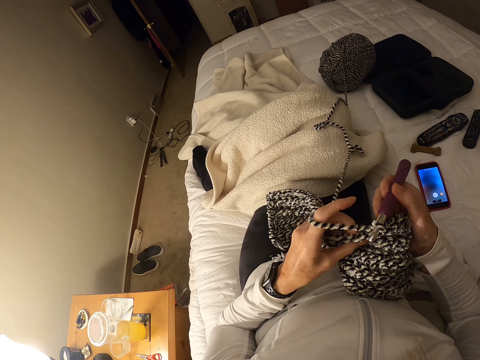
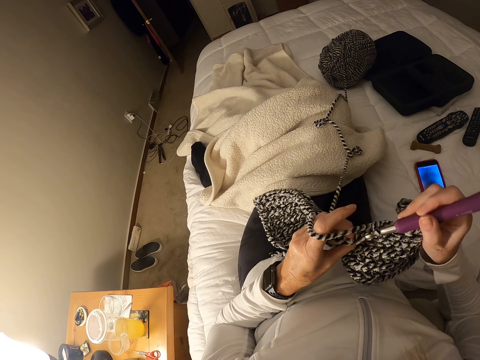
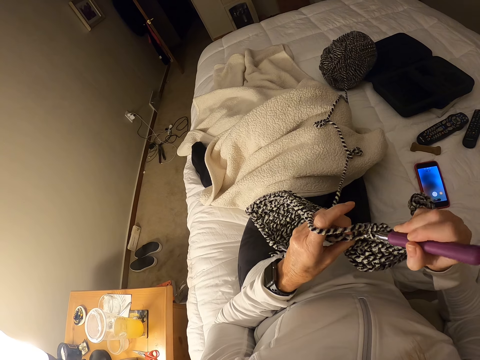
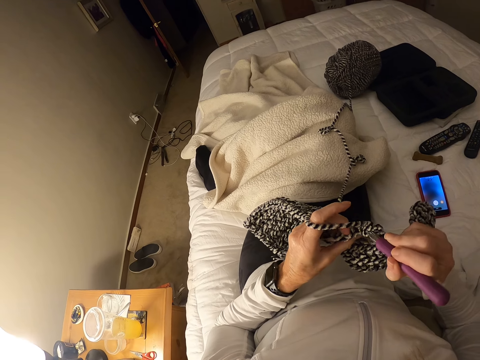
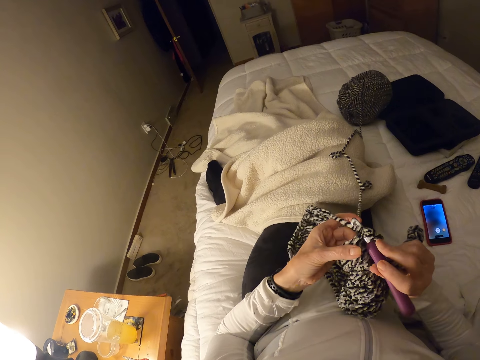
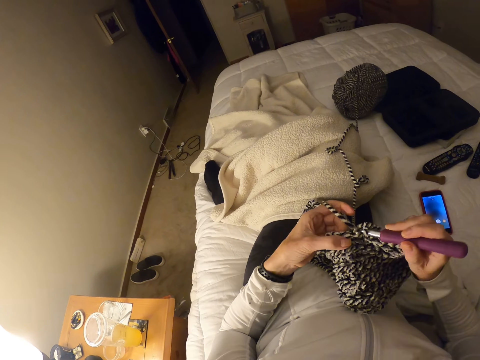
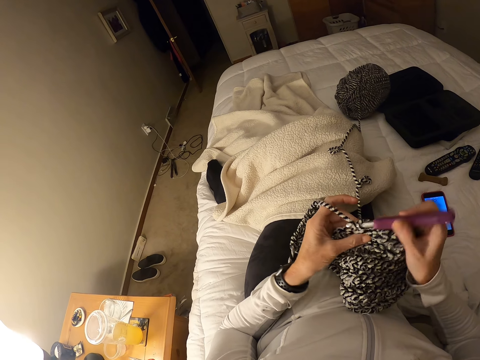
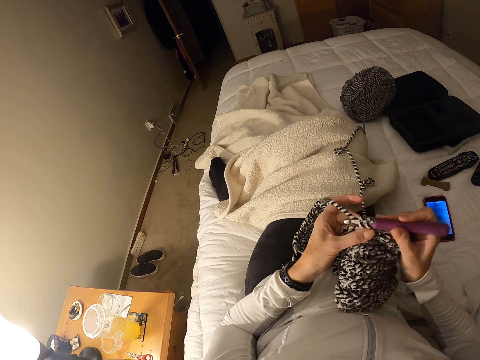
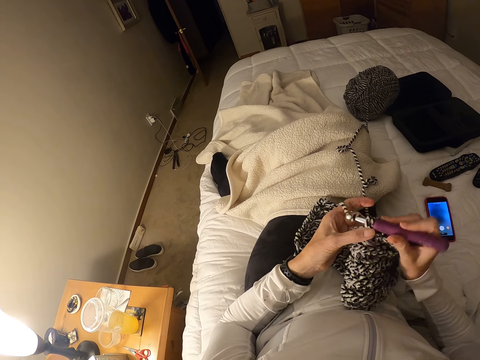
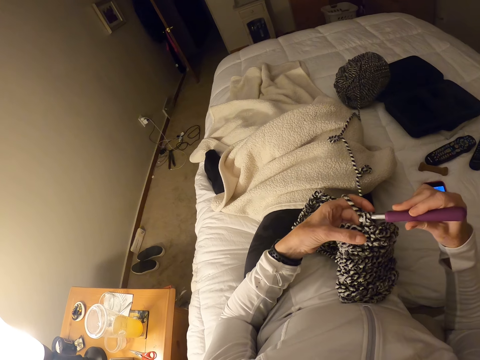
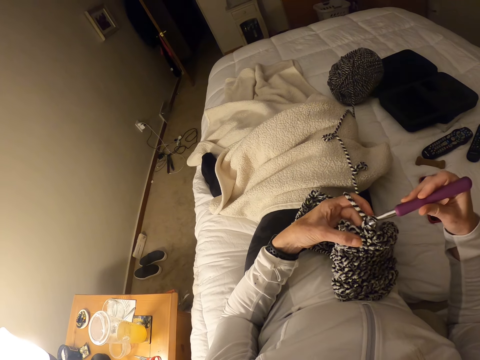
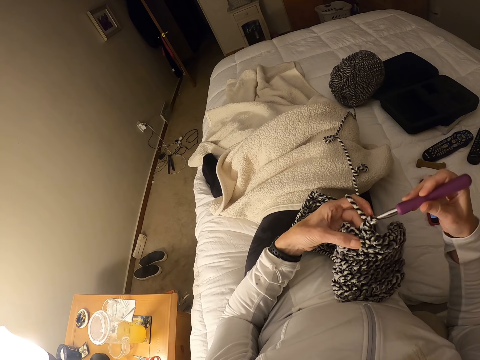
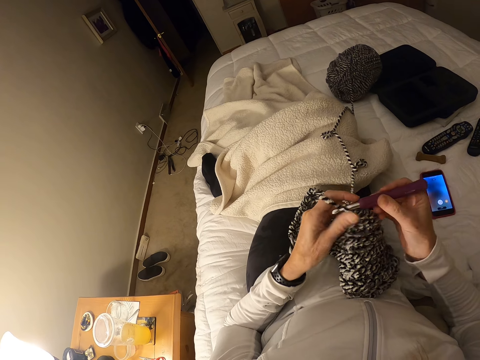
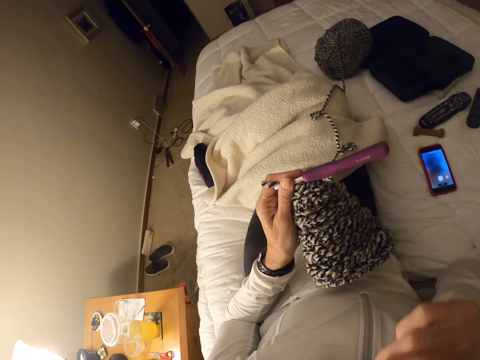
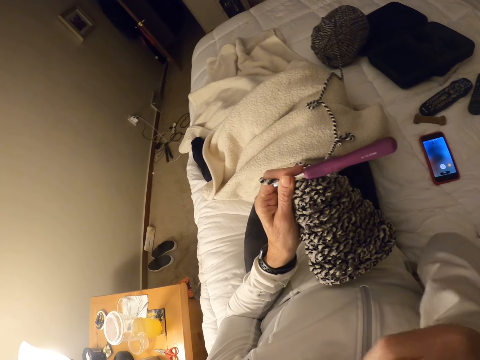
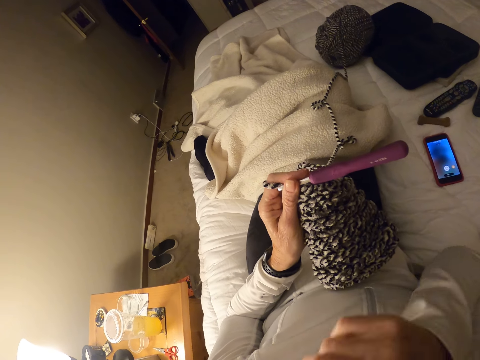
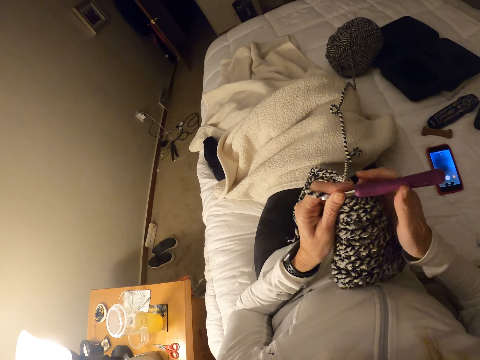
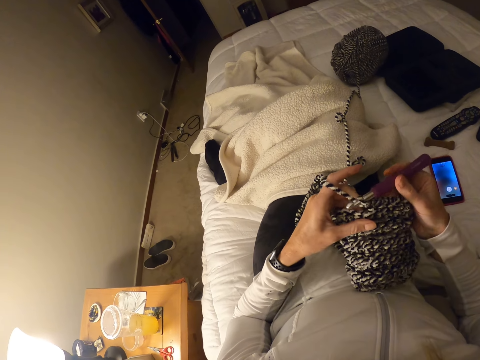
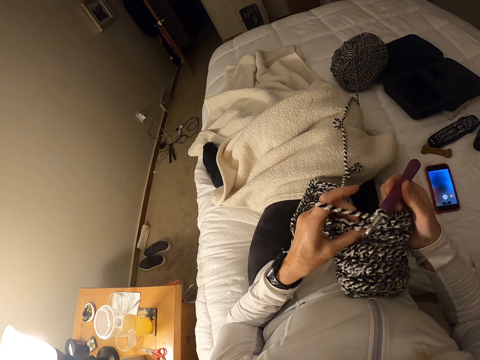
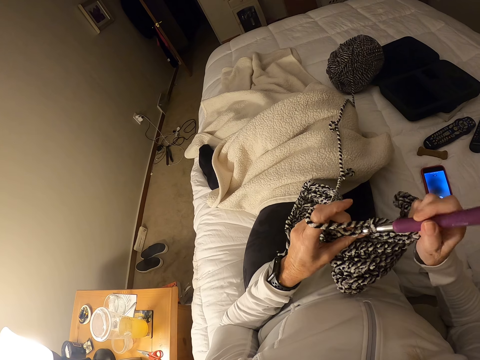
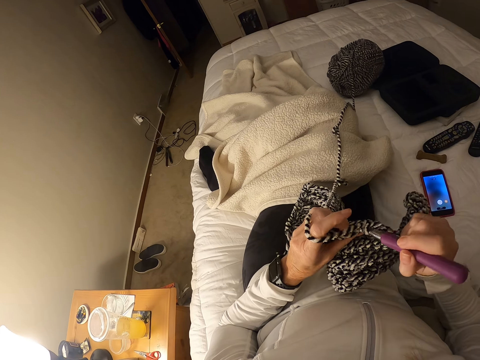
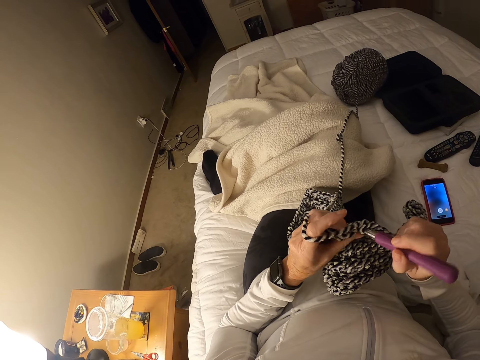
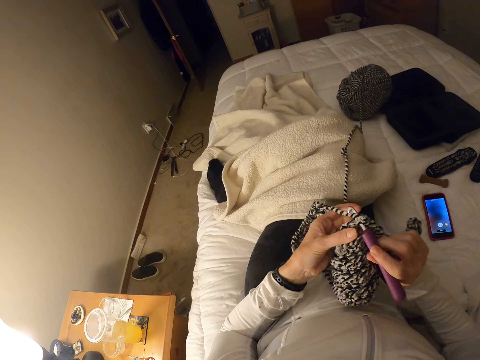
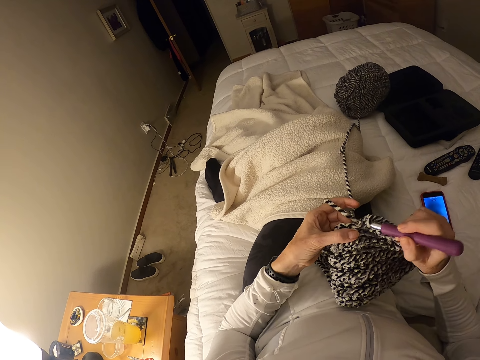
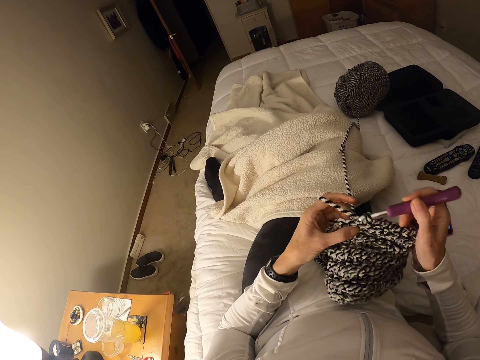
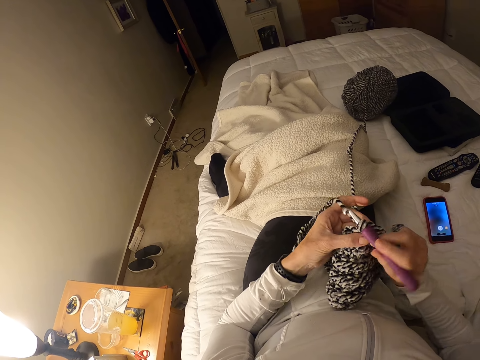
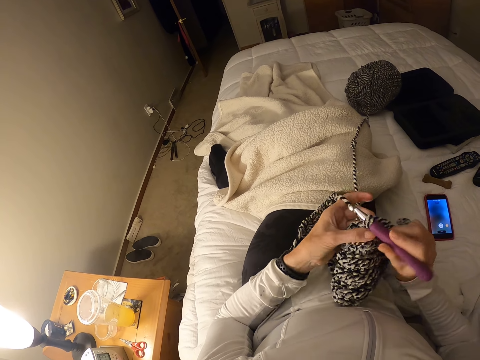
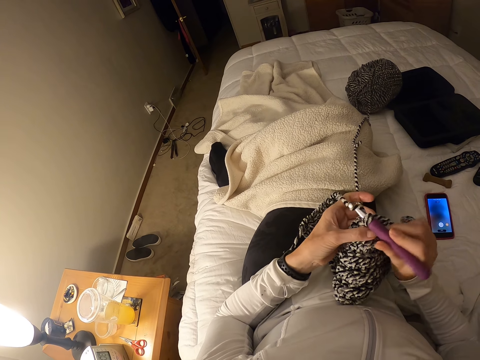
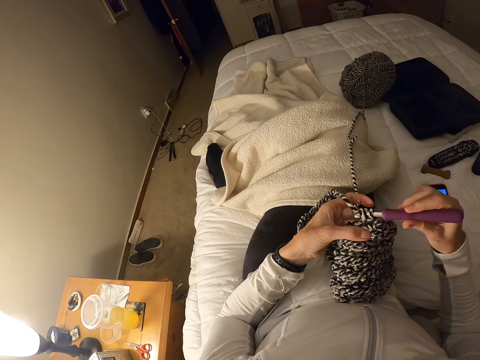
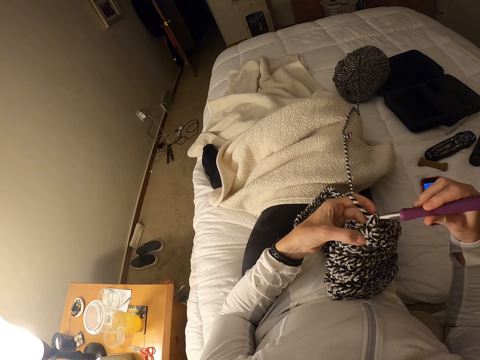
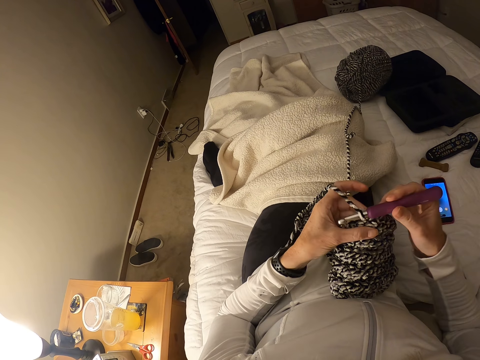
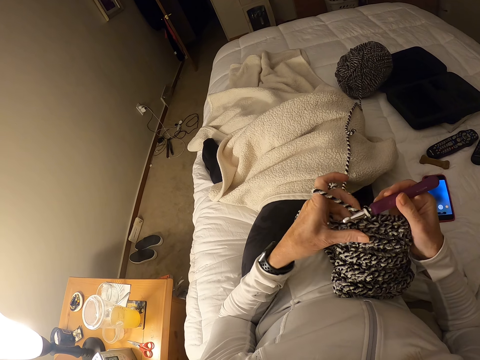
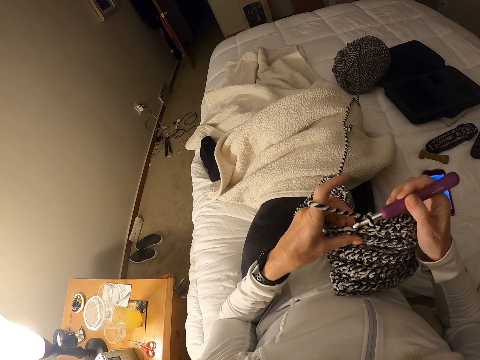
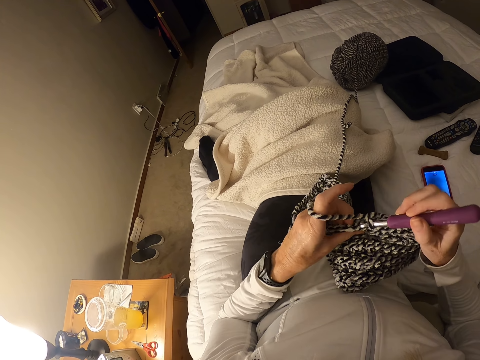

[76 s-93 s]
The camera wearer moves the hand towards the face. They knit with a crochet hook.

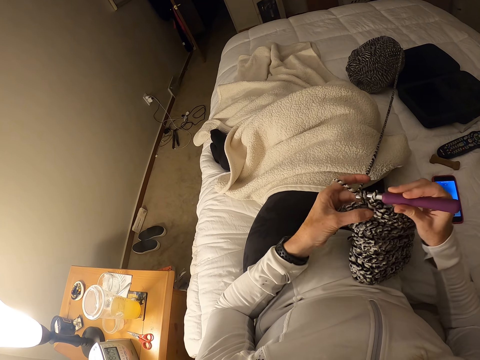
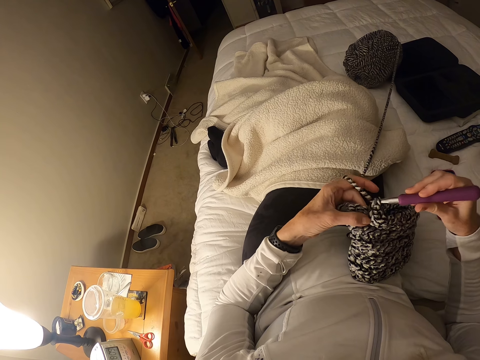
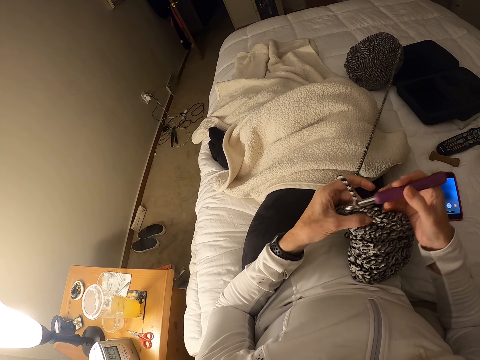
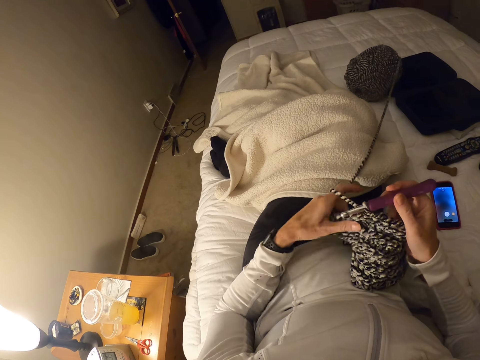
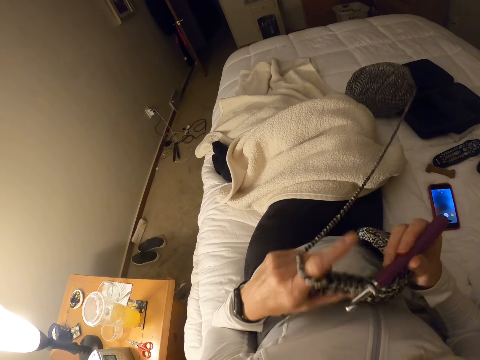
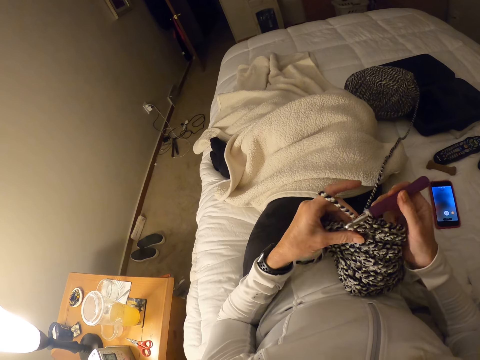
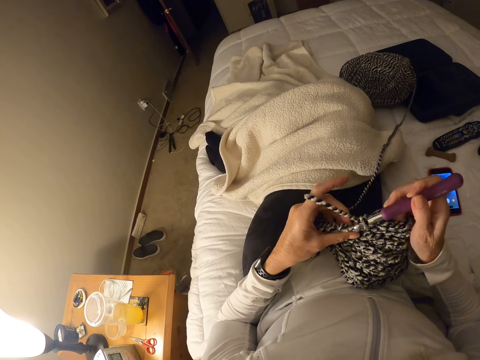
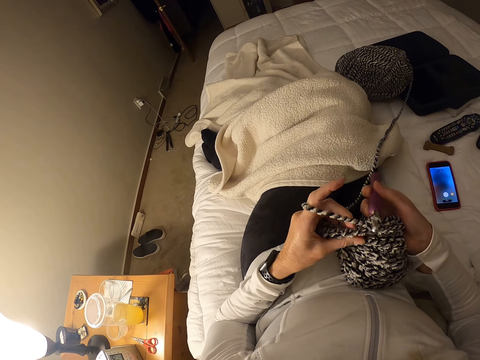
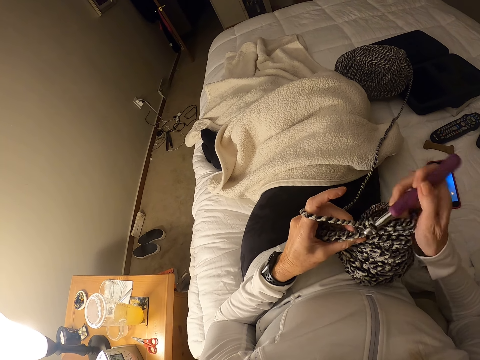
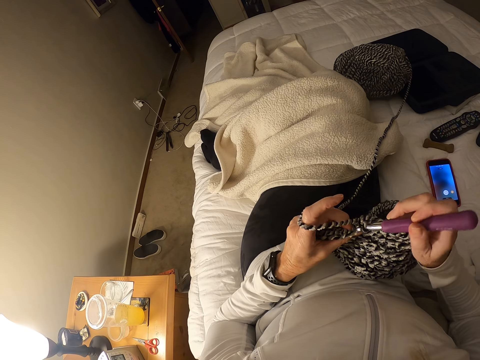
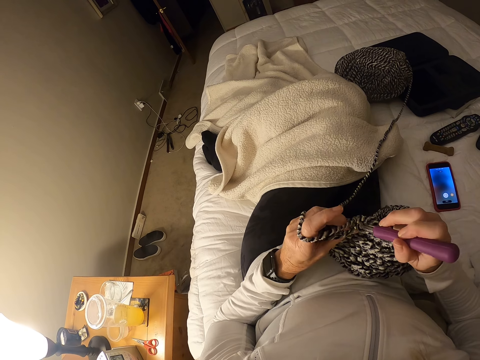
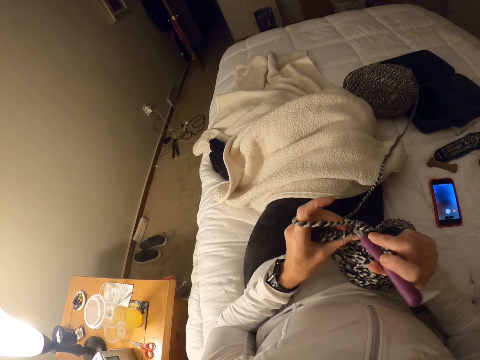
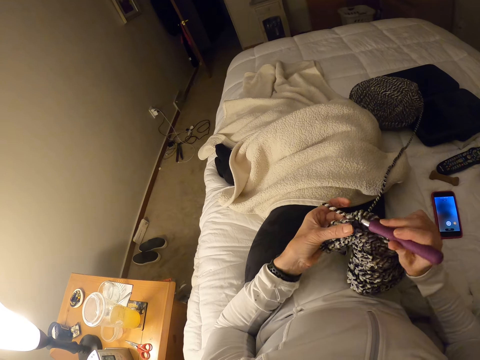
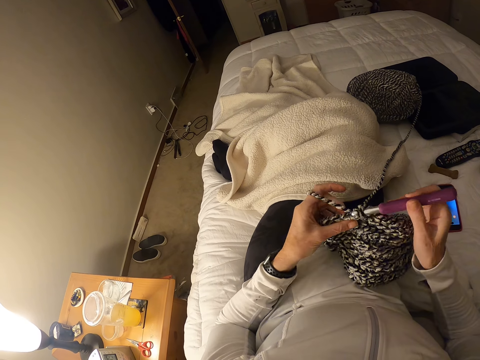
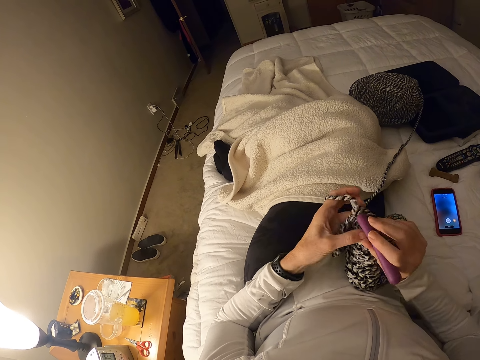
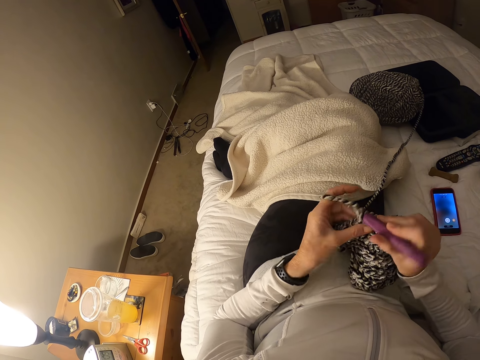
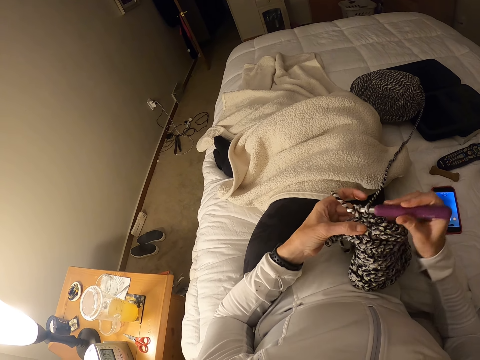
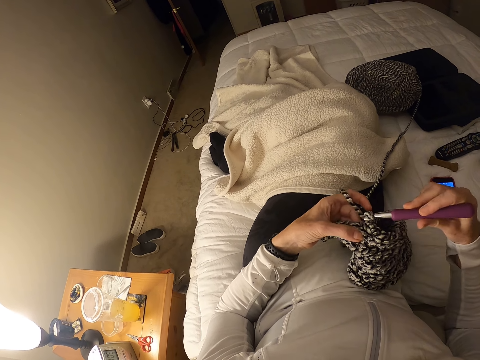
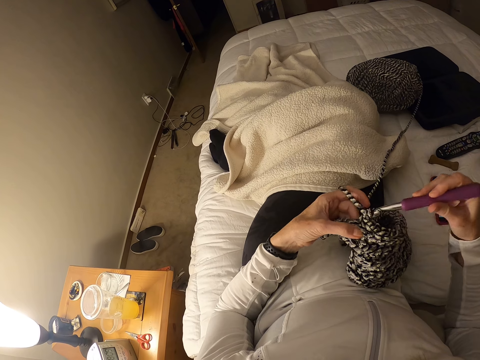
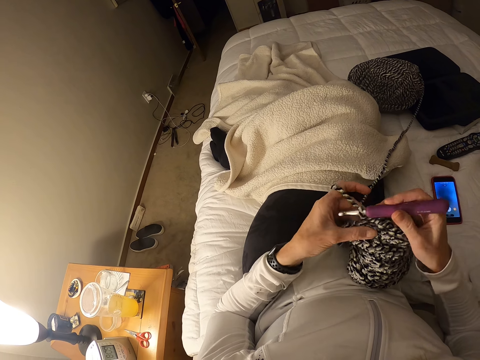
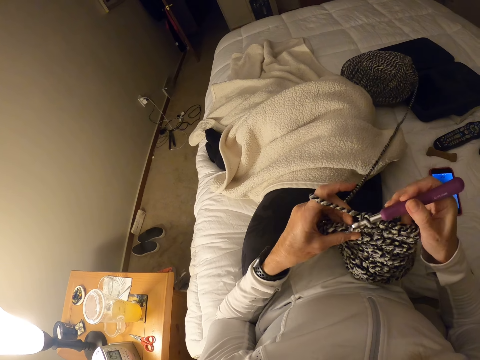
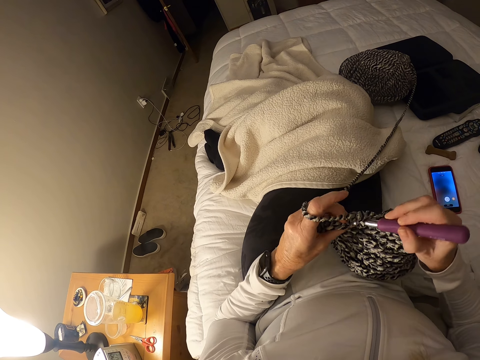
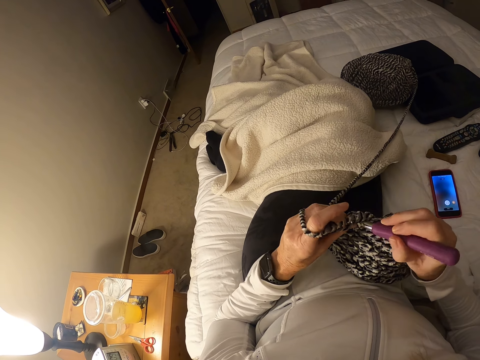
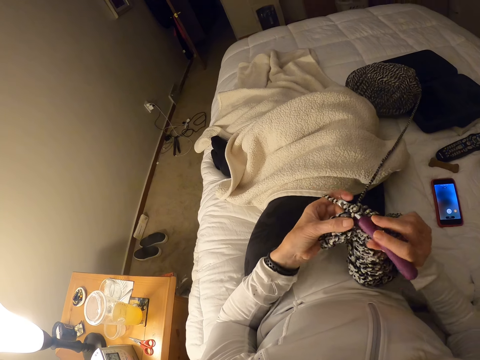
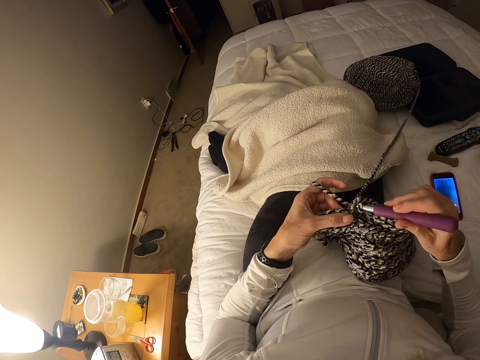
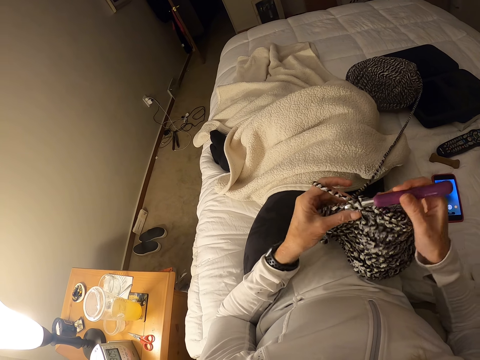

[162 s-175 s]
The camera wearer pulls the thread. They knit with the thread.
